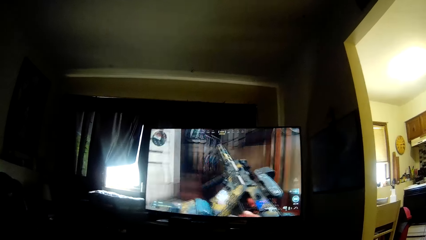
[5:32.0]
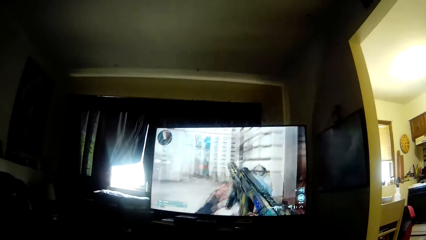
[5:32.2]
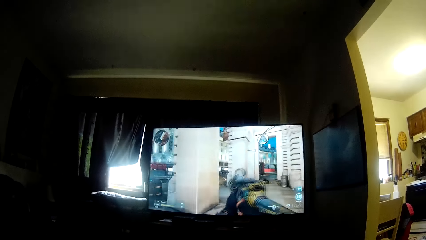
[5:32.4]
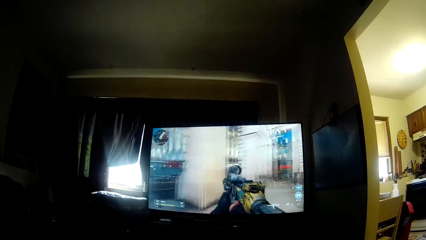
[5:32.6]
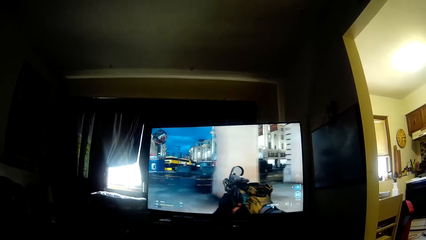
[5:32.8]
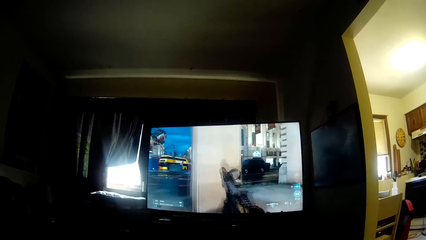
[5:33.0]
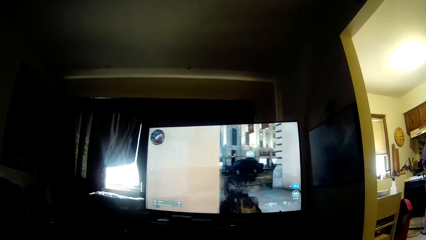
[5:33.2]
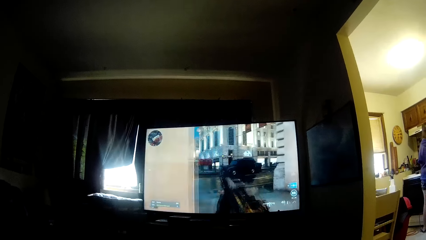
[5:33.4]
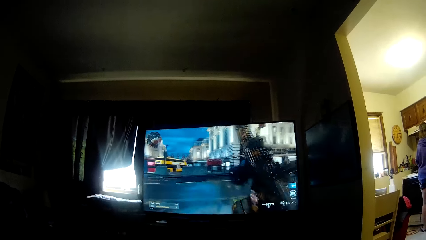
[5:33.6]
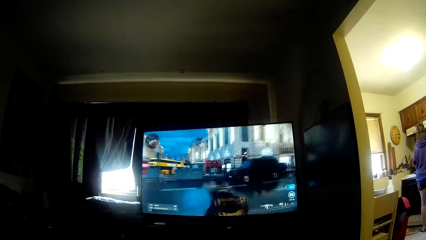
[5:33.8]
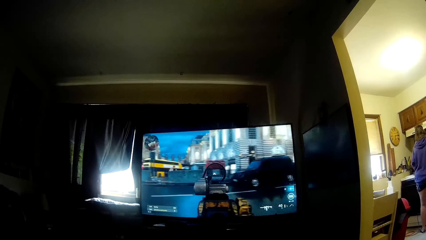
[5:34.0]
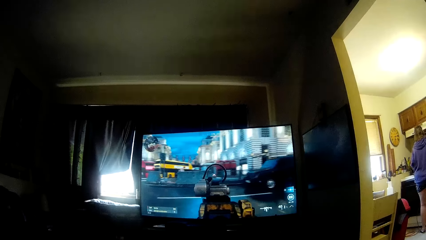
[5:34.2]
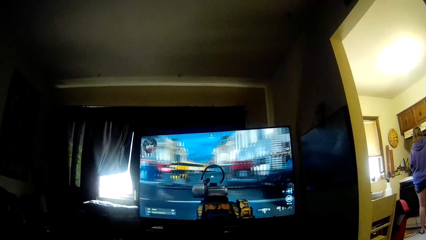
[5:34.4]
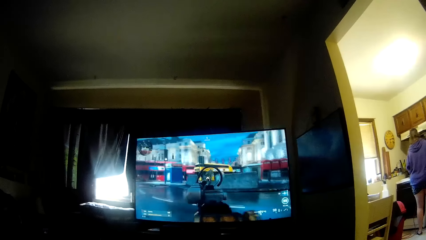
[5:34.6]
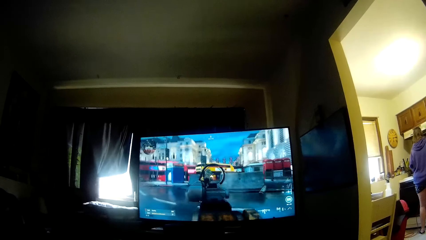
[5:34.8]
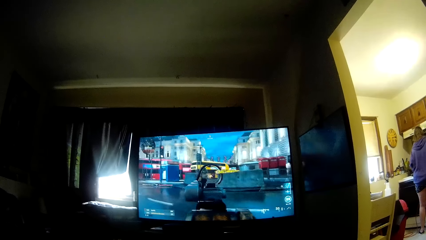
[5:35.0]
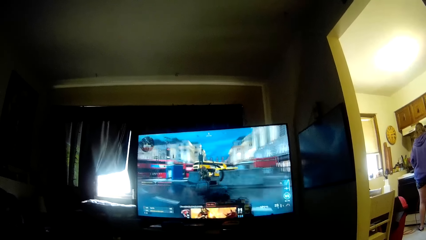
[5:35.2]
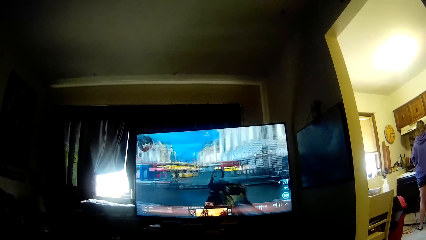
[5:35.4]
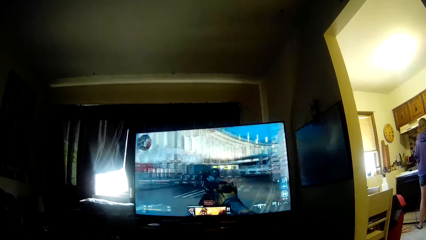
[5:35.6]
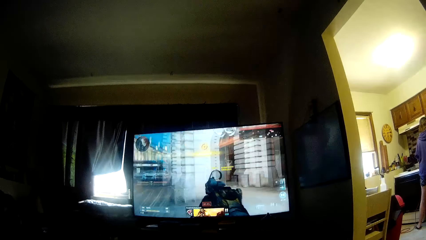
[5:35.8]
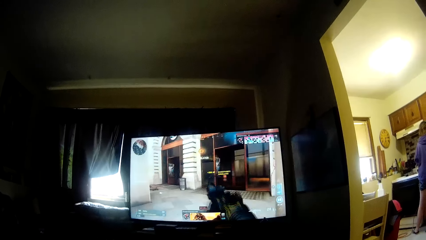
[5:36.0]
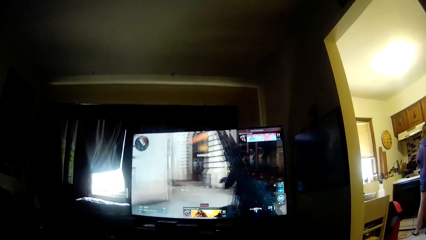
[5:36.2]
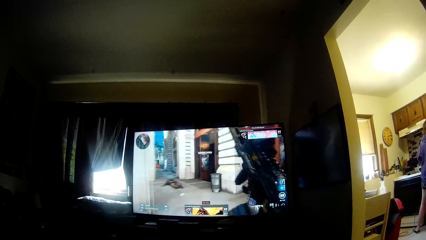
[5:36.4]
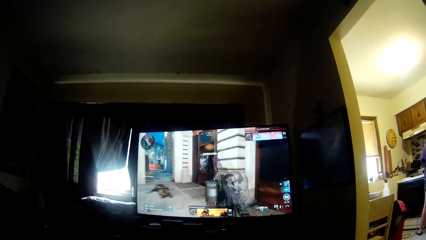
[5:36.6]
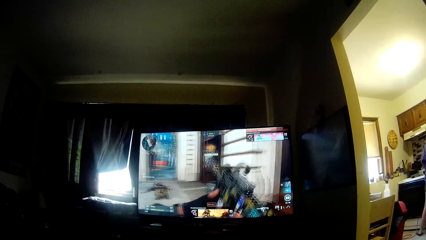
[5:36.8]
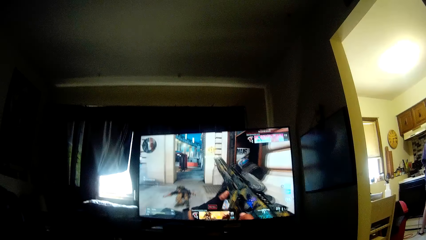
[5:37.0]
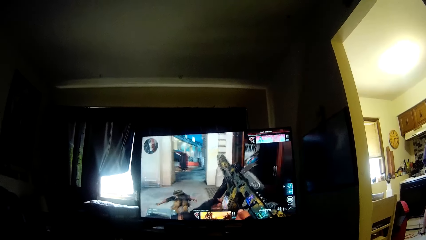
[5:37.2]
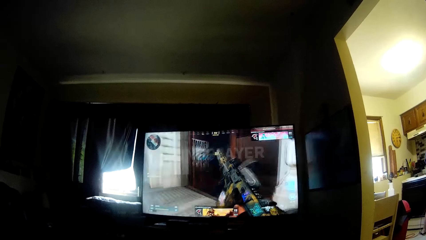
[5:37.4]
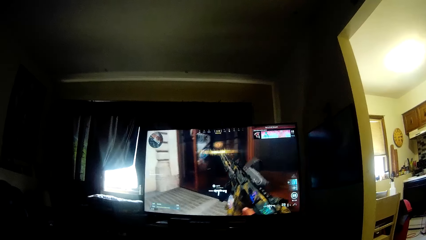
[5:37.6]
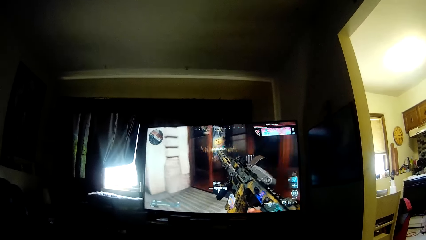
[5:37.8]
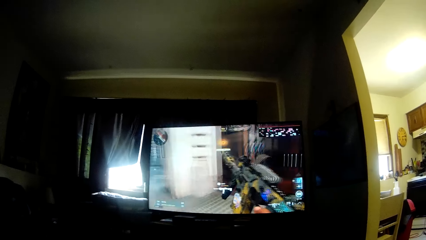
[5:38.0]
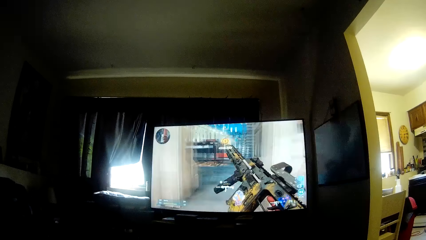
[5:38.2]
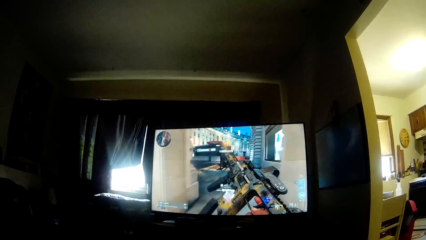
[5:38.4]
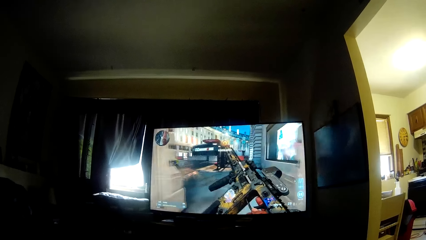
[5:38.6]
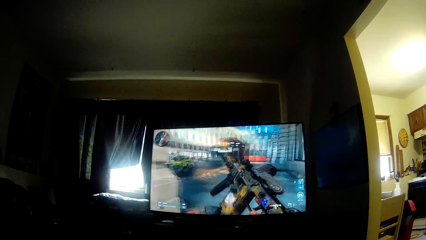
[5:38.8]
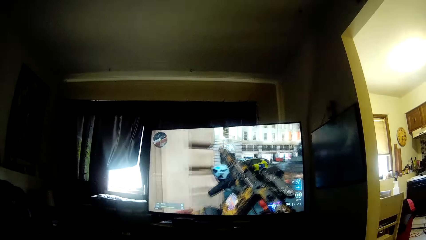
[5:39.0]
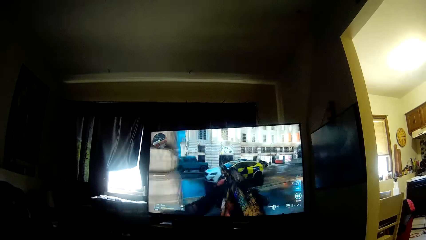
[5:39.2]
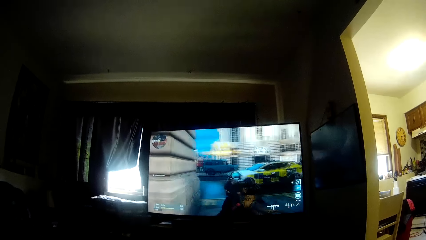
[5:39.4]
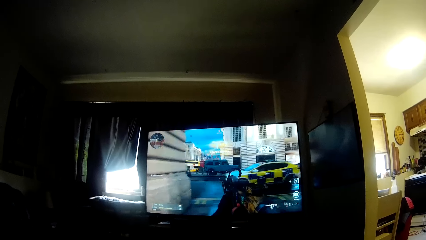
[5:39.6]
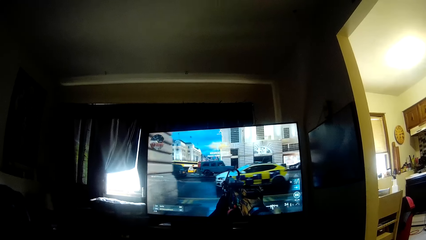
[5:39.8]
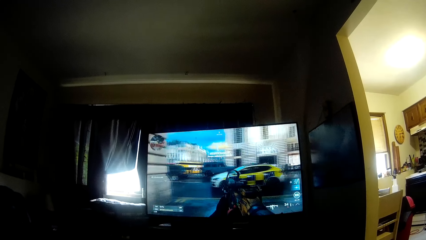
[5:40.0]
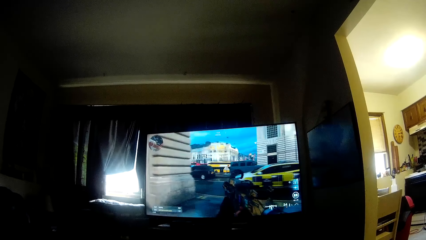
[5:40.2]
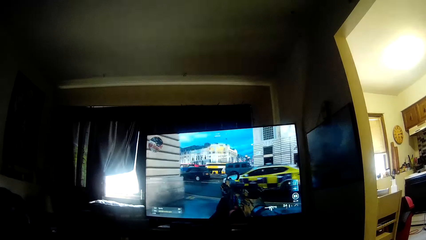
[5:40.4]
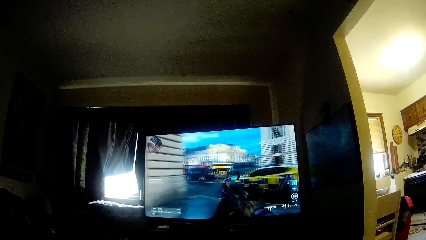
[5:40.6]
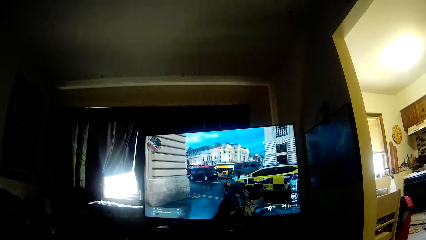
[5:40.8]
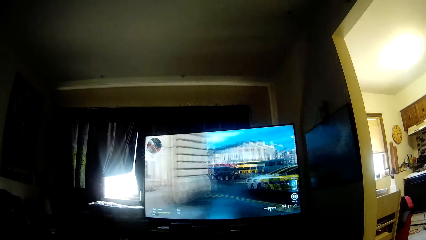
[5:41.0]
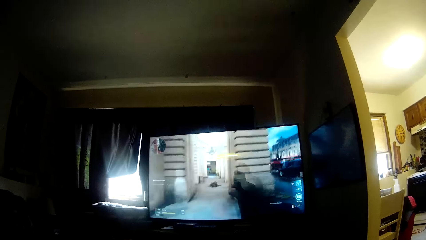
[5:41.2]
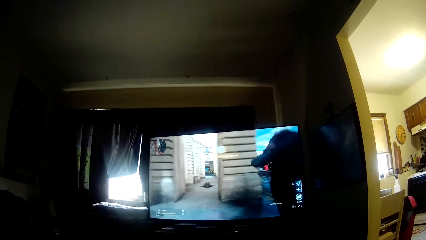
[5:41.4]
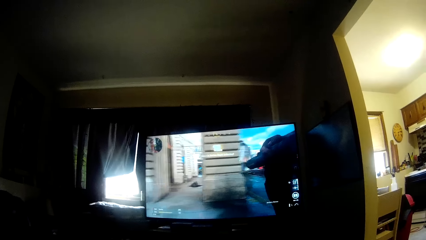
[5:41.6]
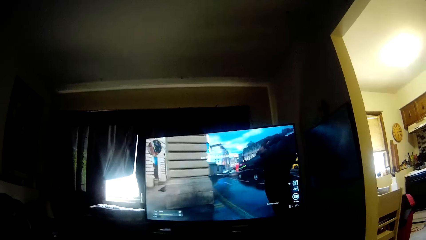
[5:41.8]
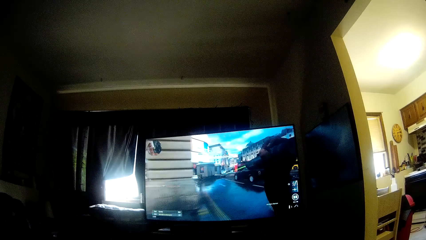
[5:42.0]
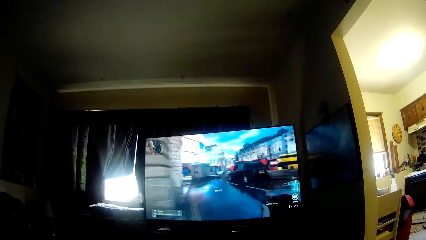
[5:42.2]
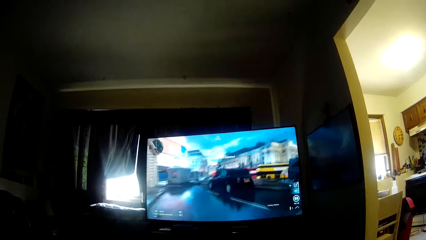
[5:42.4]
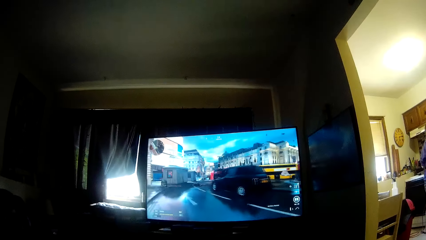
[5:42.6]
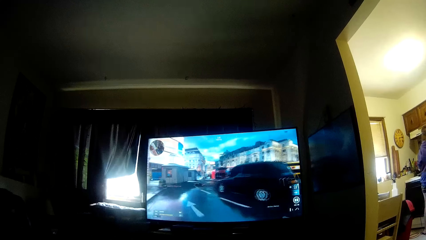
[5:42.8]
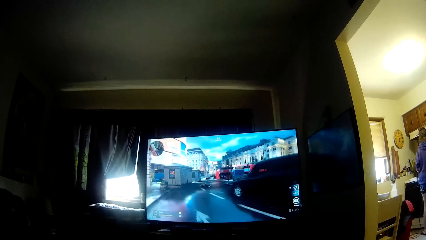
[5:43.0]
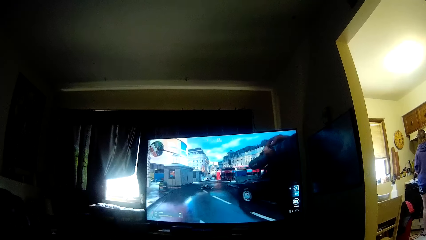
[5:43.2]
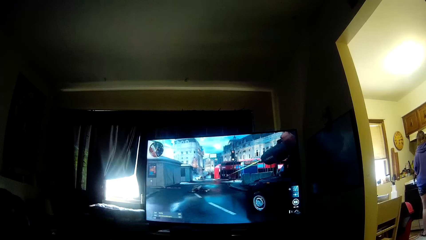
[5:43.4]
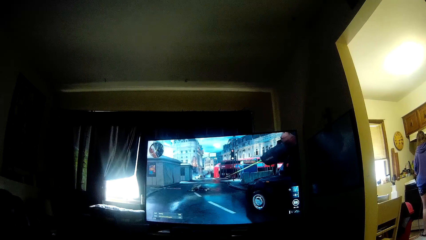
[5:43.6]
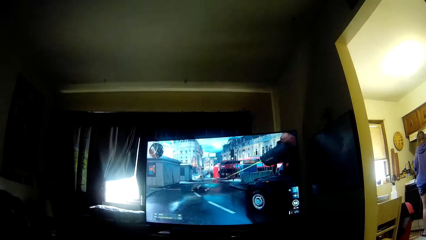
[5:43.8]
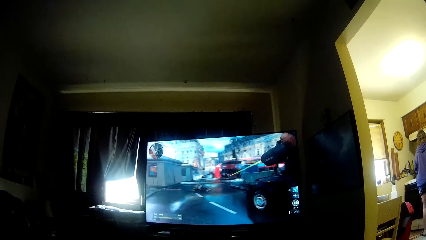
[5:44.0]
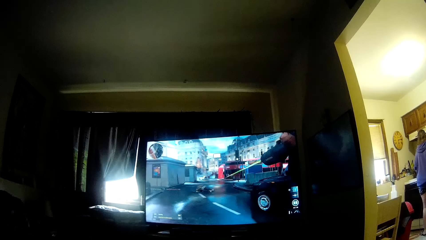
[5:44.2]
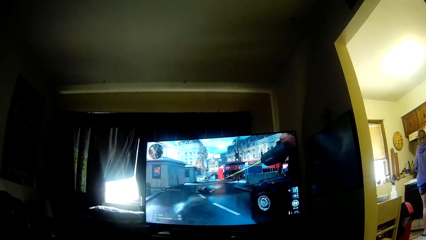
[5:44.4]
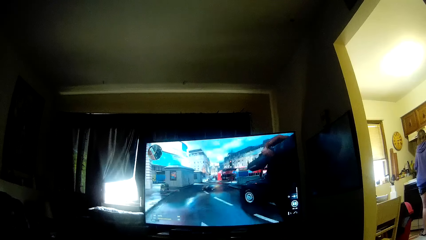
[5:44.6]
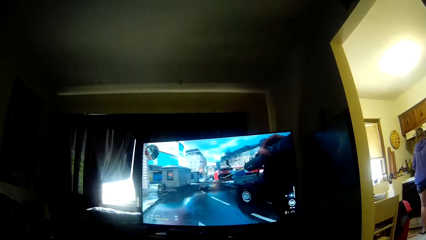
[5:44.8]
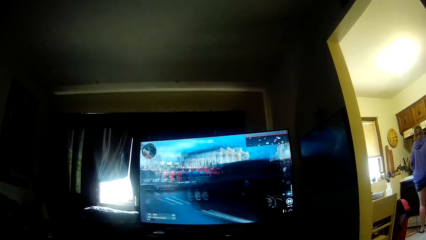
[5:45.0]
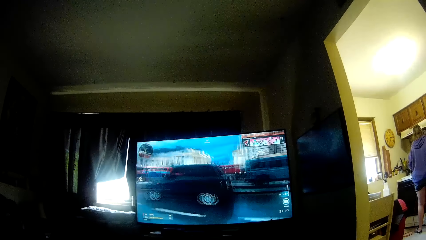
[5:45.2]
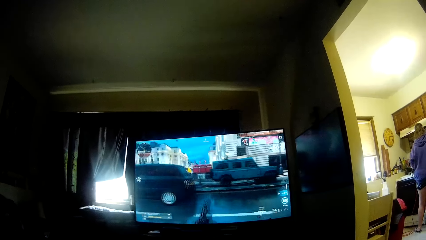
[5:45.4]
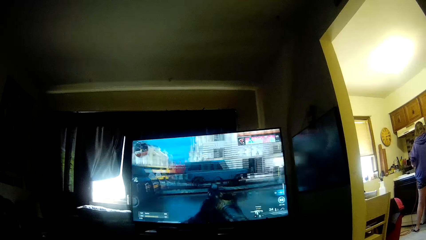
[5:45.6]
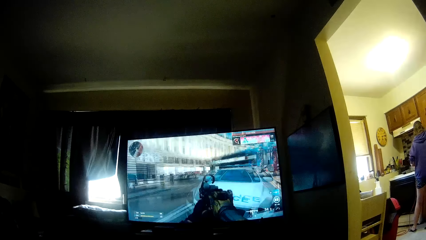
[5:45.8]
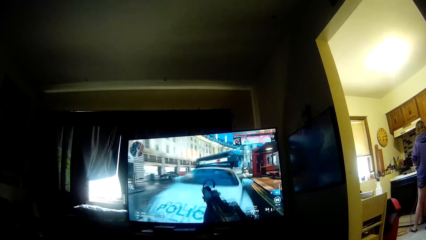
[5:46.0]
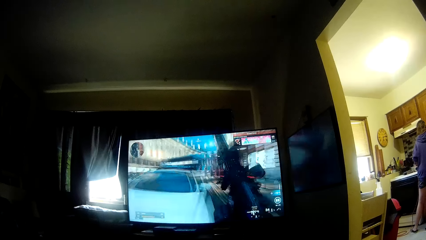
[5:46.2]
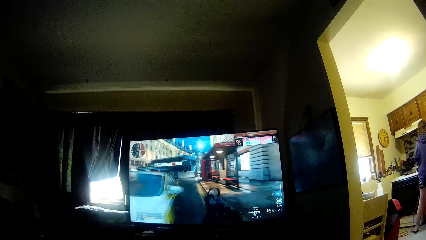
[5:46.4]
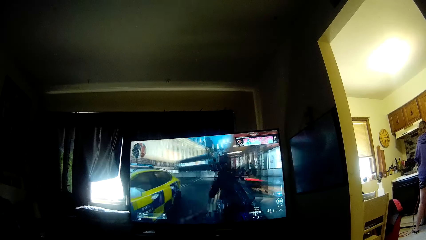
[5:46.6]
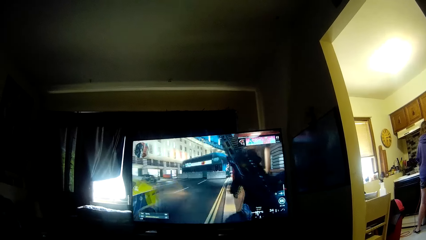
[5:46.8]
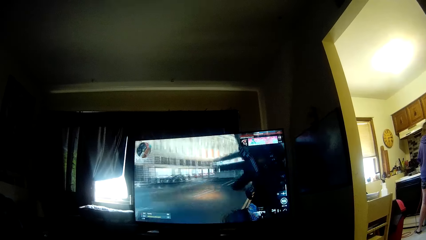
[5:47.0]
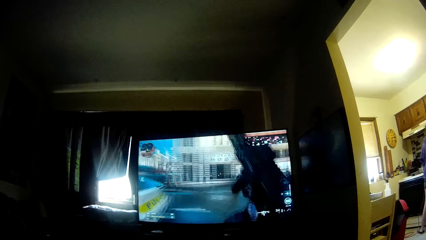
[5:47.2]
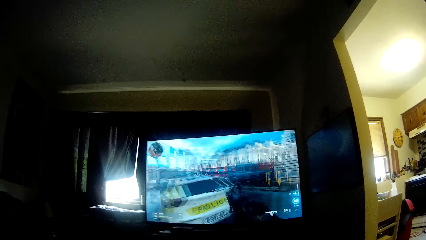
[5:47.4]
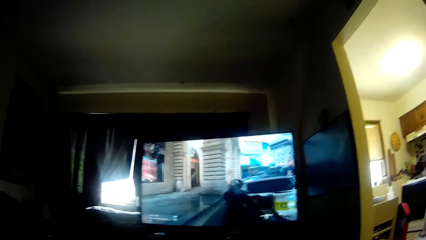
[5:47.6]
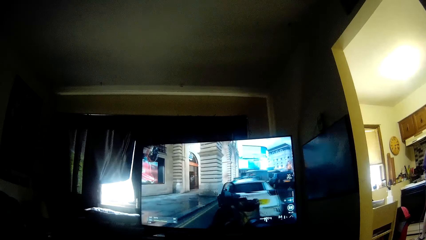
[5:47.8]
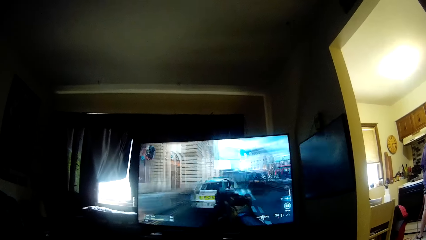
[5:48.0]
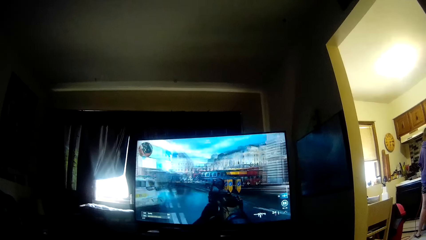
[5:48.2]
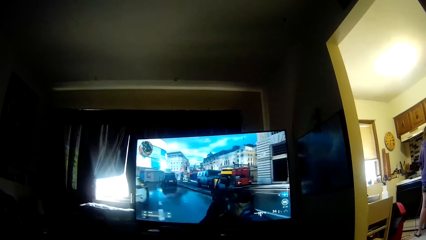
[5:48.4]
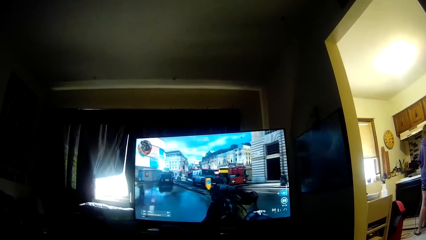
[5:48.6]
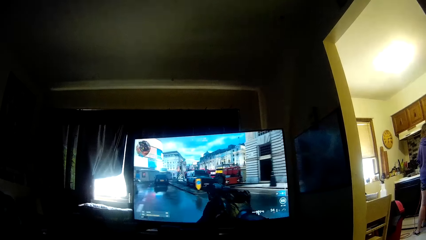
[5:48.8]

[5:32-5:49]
A woman moves. The camera wearer is playing a video game.
